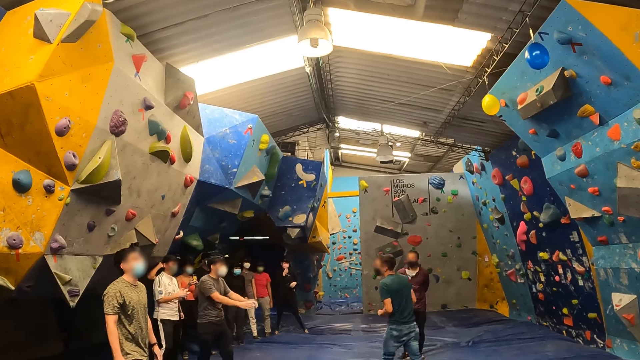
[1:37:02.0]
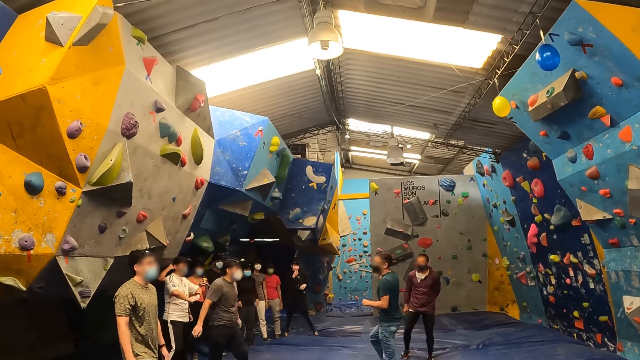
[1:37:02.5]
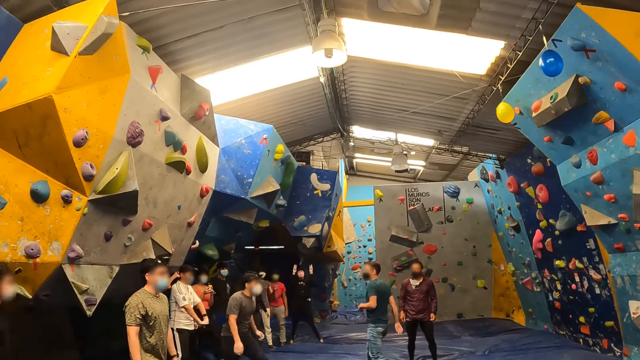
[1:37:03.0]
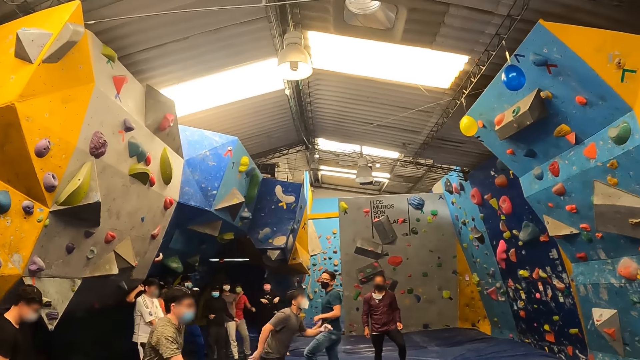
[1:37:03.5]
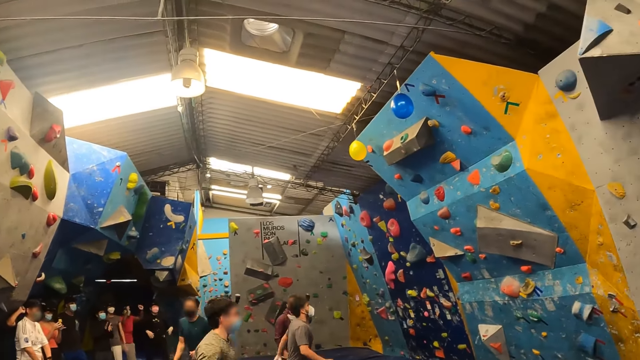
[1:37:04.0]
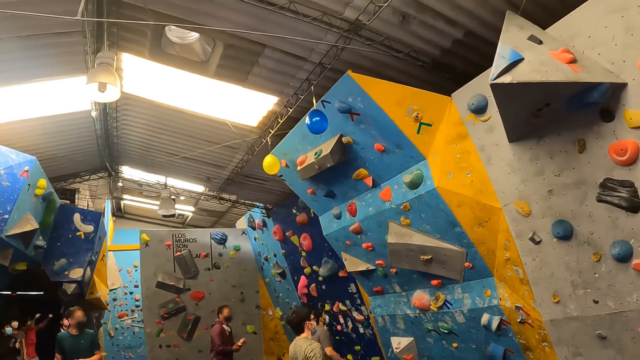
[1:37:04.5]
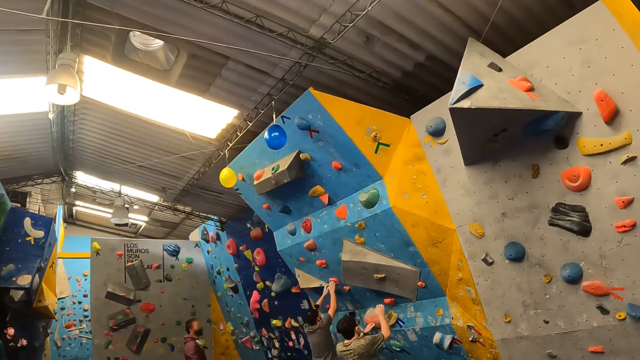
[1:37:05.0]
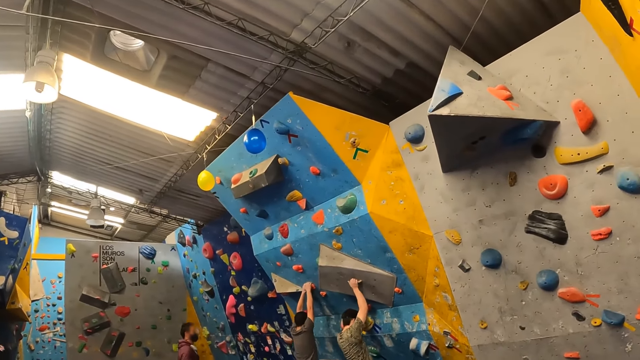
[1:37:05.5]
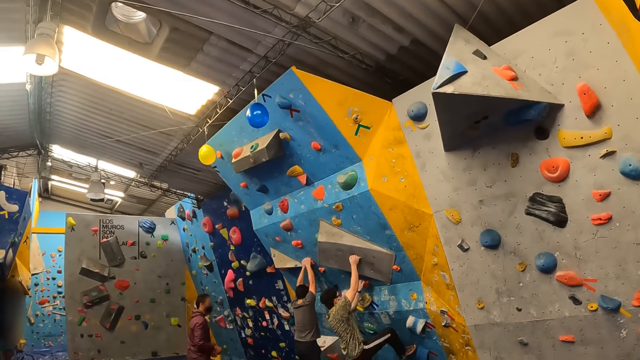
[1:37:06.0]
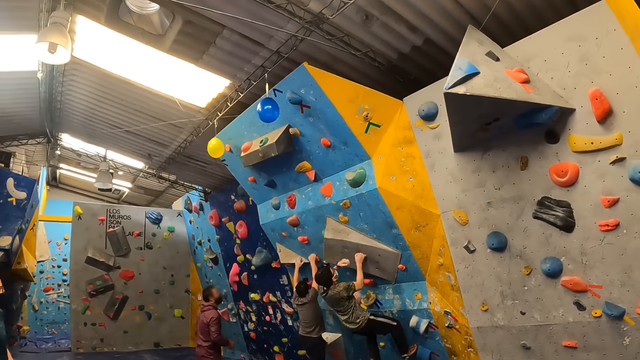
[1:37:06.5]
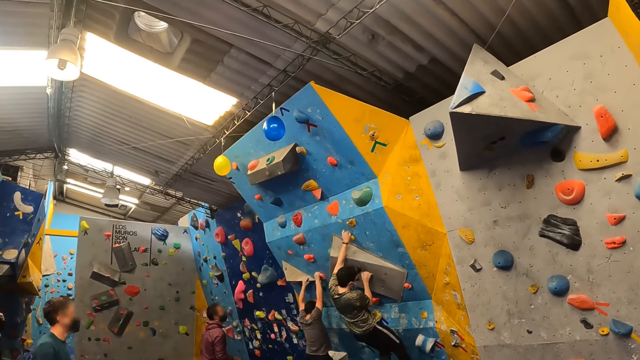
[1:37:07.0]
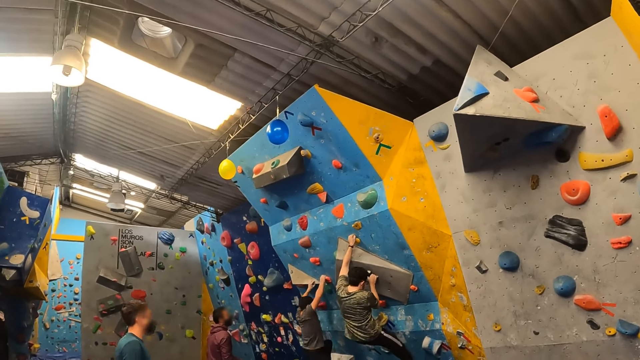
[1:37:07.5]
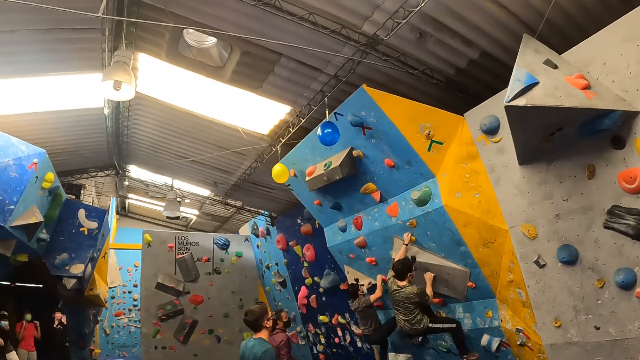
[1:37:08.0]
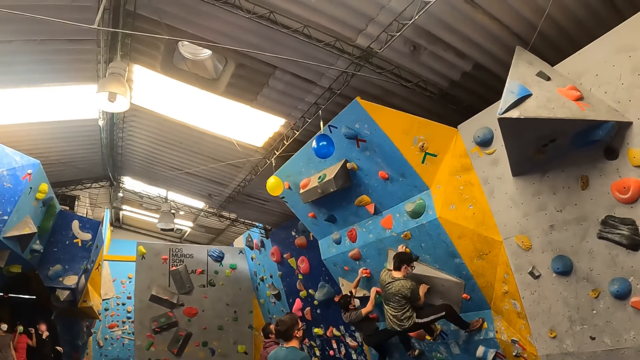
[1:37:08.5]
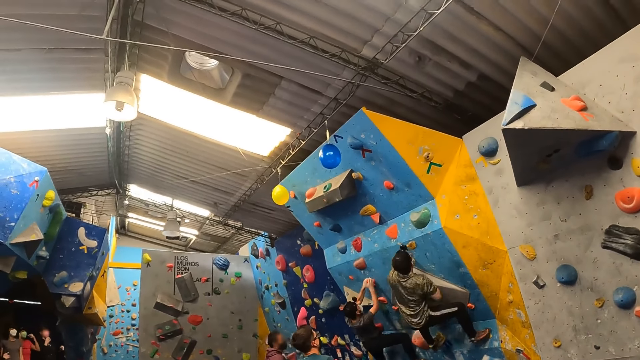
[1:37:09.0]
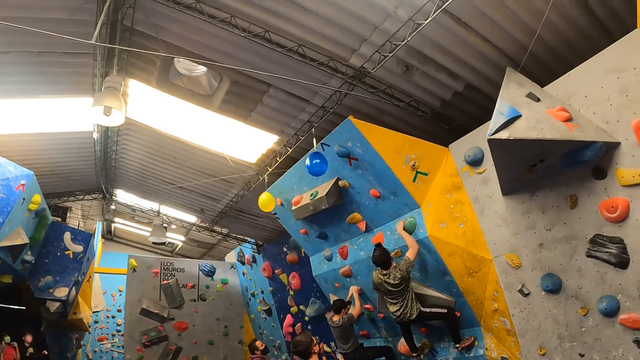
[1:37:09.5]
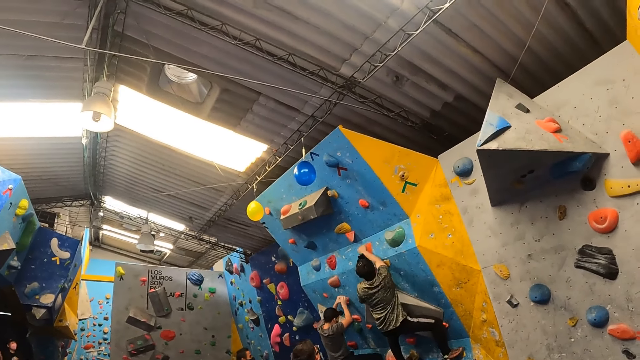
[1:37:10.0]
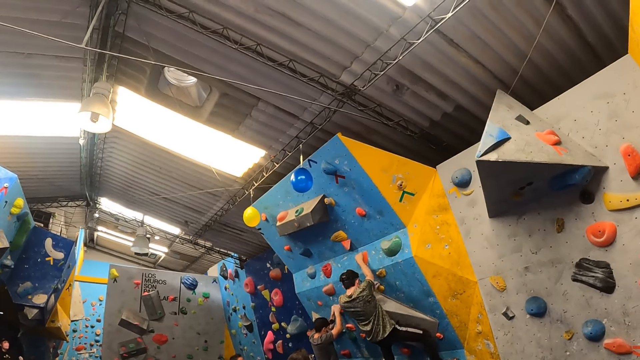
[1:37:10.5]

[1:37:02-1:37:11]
A man and another man run to the bouldering wall. The two men climb the bouldering wall.

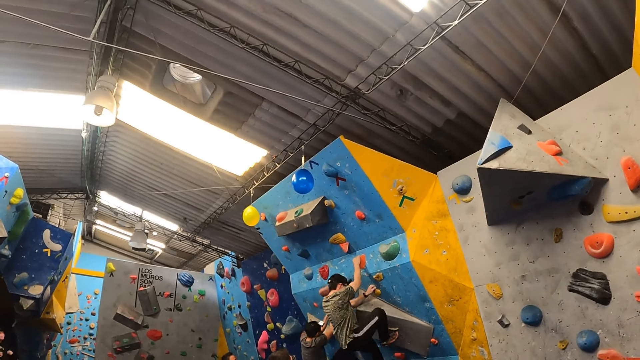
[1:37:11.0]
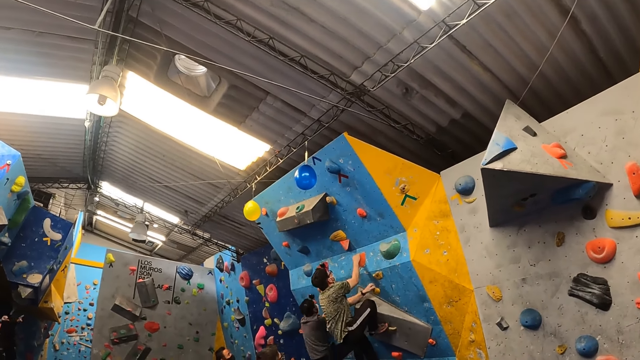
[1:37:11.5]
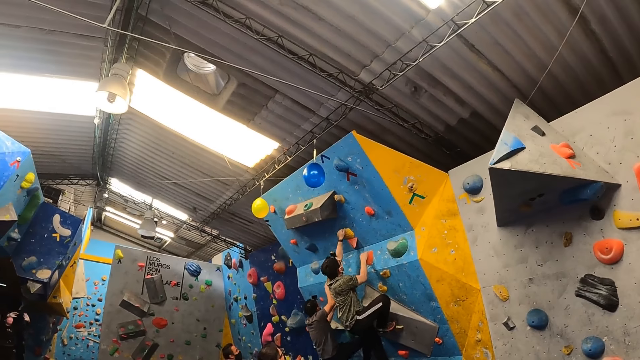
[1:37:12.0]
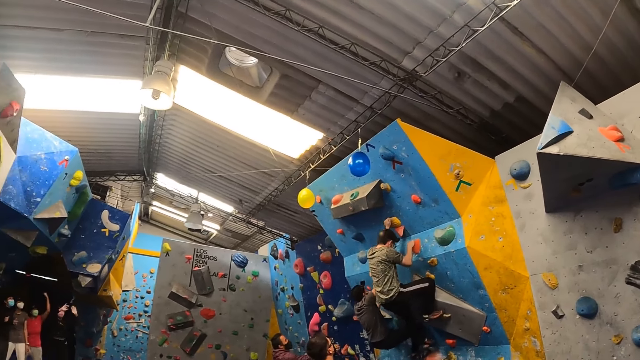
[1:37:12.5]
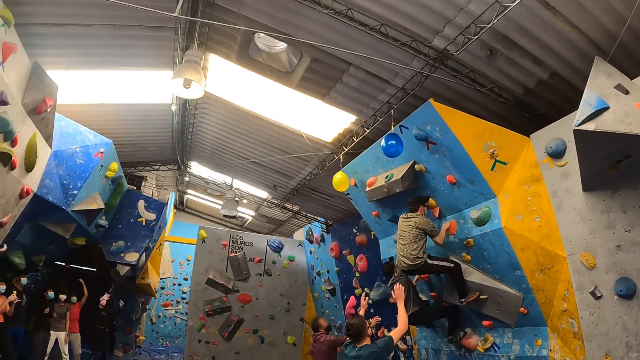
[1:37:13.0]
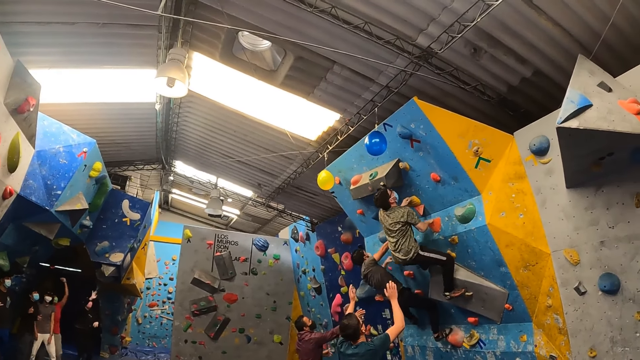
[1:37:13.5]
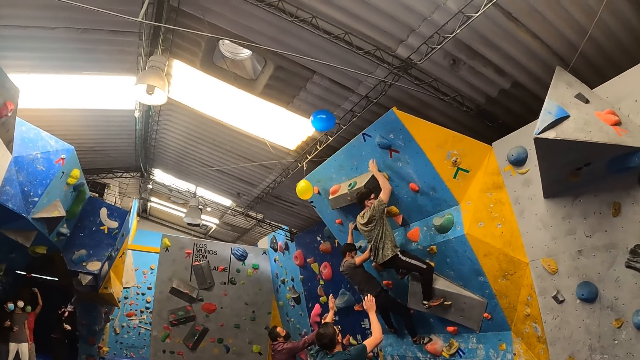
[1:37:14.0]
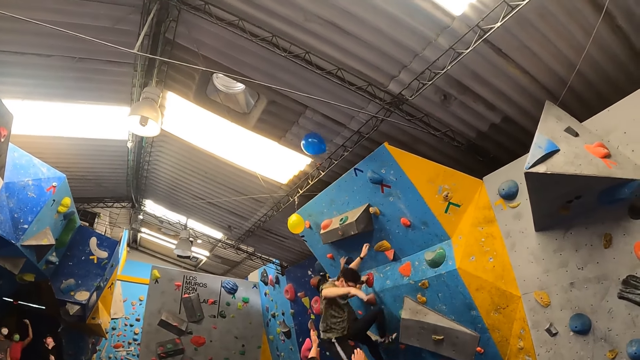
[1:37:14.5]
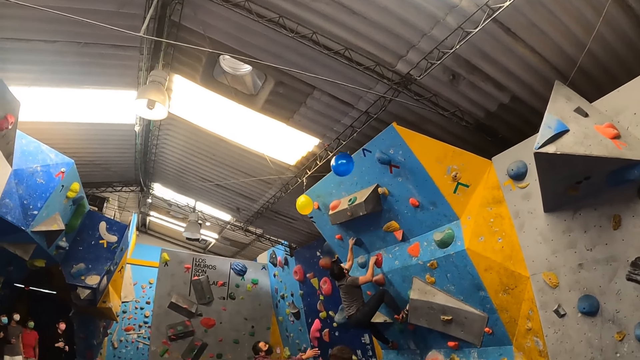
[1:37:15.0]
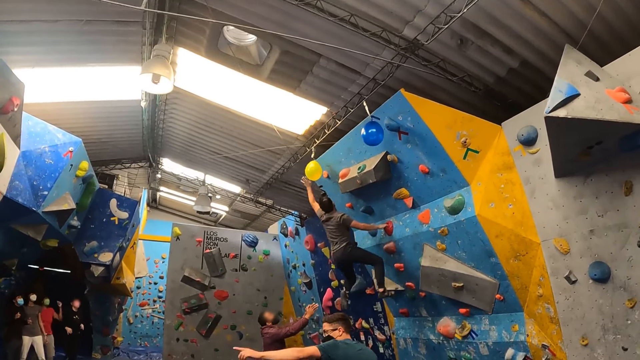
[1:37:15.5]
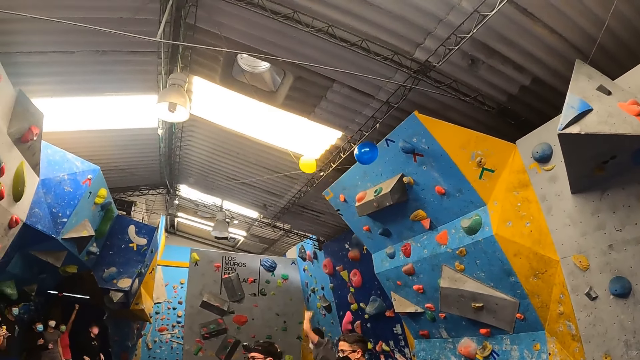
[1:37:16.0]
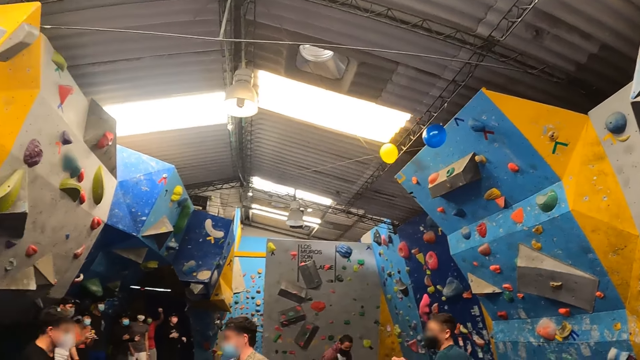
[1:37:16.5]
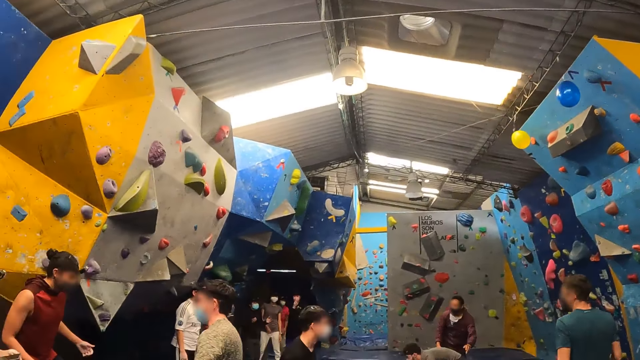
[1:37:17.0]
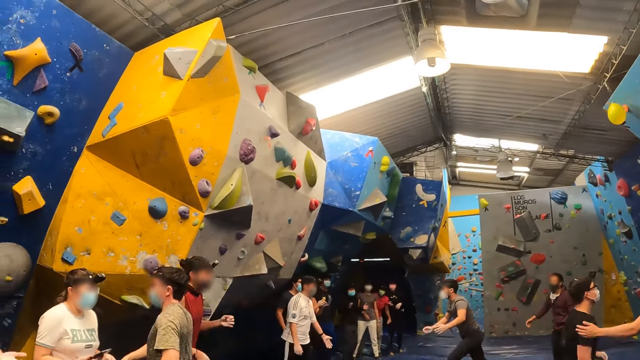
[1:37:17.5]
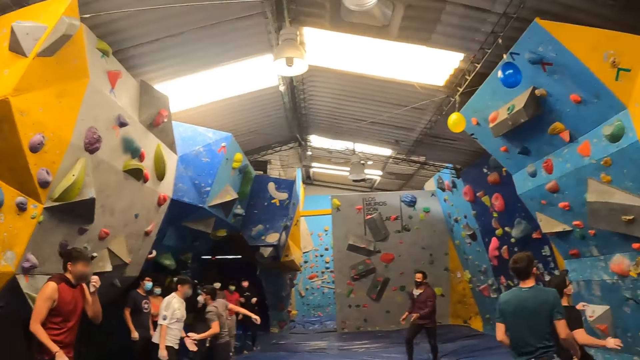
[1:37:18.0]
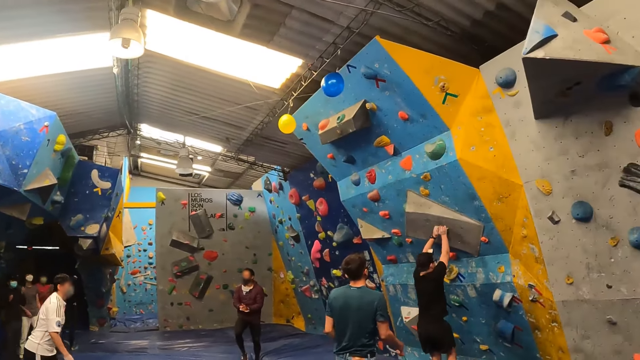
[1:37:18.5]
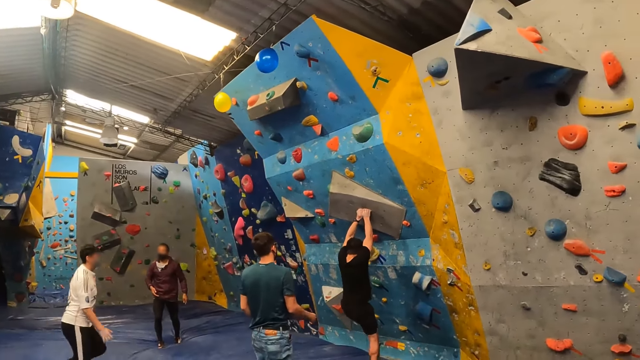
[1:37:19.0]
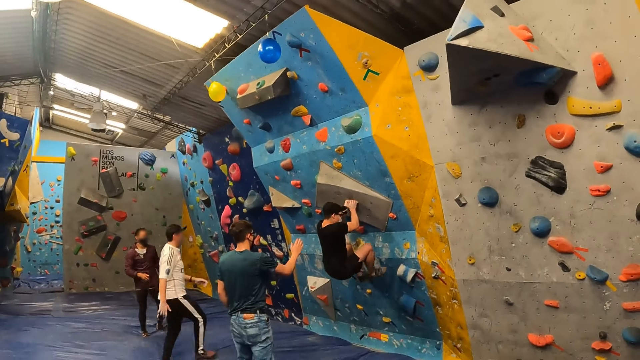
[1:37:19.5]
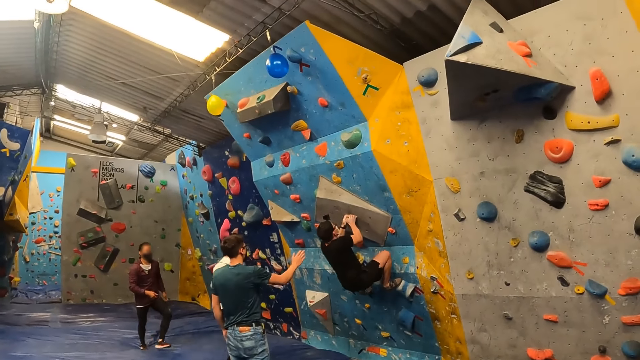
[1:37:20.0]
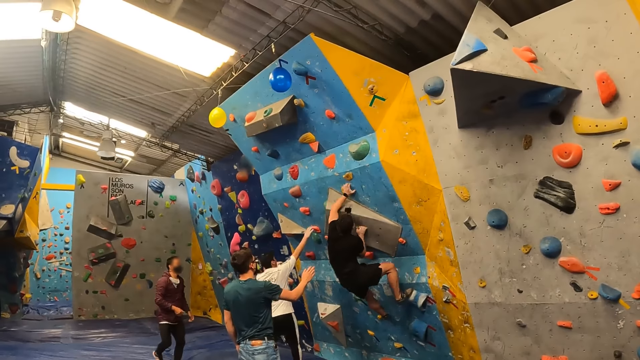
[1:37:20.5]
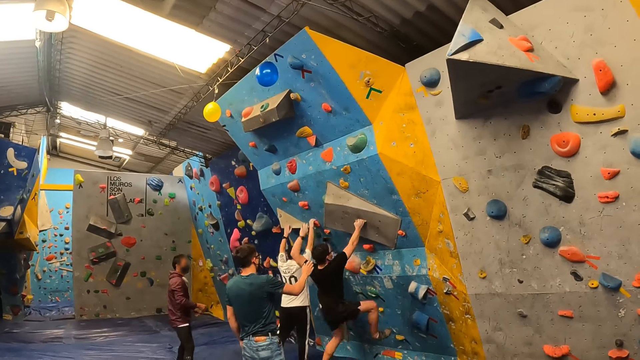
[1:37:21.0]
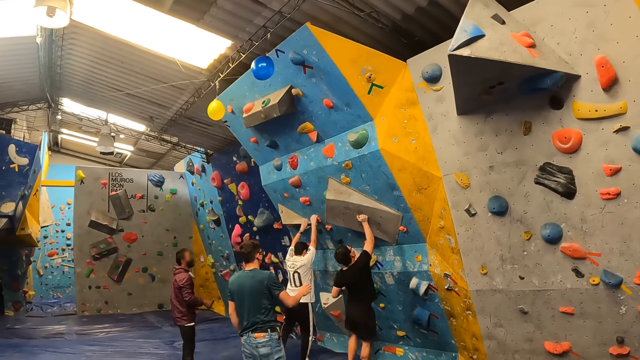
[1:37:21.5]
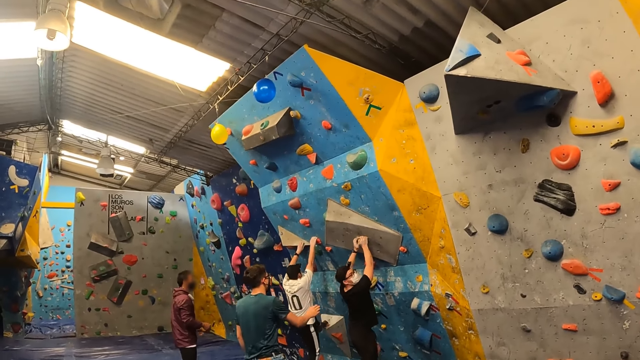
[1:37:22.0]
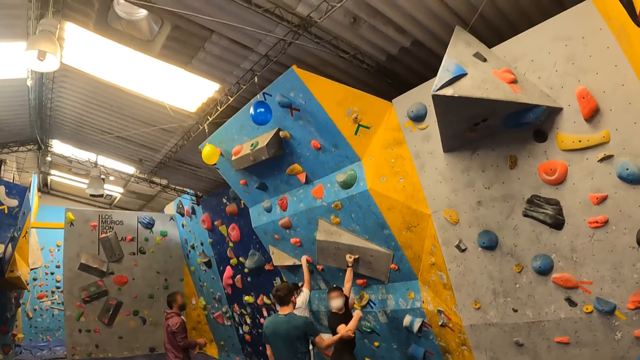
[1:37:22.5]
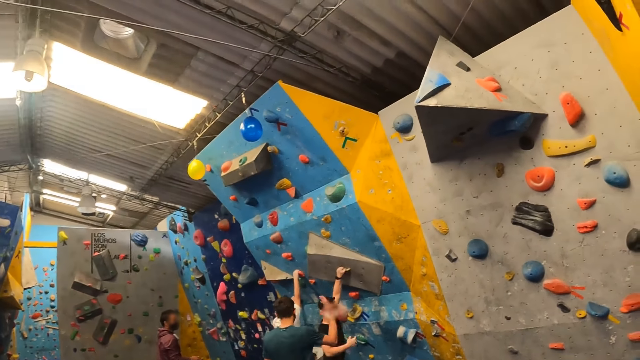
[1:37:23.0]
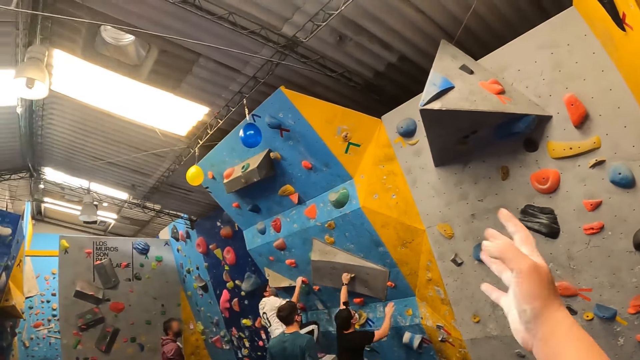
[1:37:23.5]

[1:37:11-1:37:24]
A man hits a balloon with his right hand and jumps down from the bouldering wall. Another man hits a balloon with his left hand and jumps down from the bouldering wall. A third man climbs the bouldering wall. A fourth man climbs the bouldering wall.
